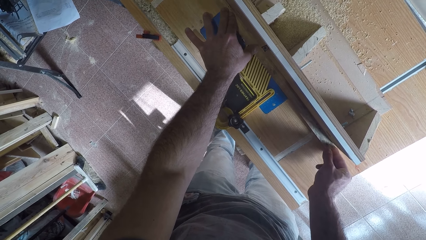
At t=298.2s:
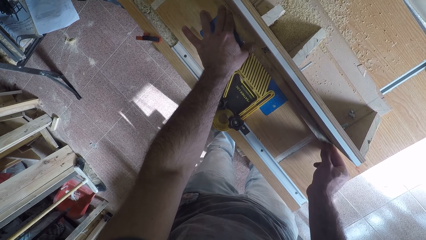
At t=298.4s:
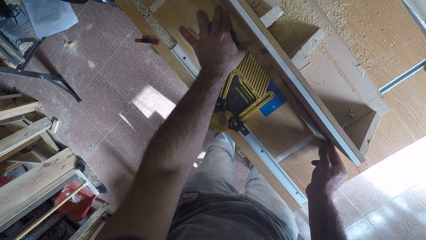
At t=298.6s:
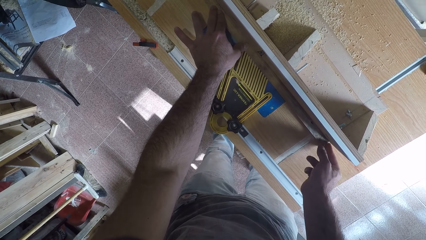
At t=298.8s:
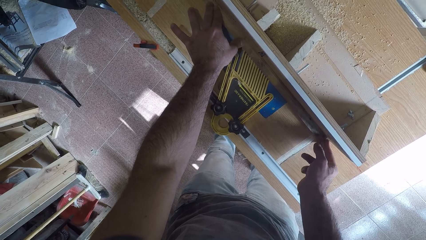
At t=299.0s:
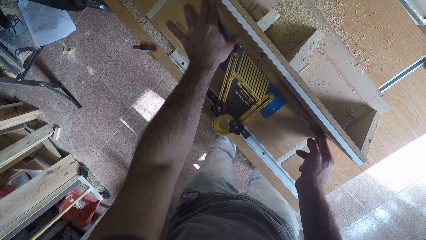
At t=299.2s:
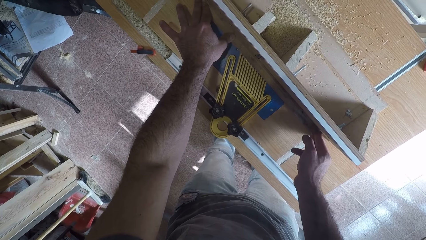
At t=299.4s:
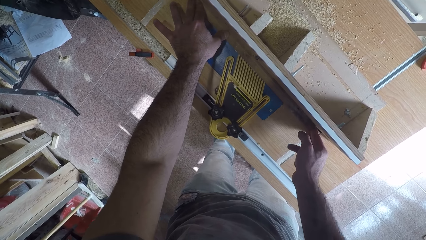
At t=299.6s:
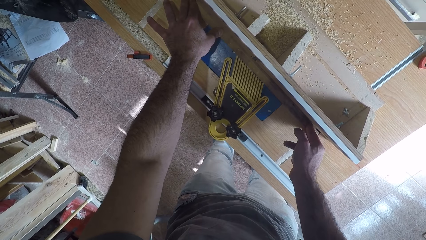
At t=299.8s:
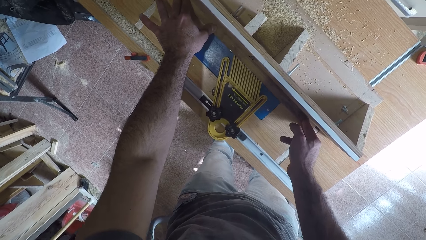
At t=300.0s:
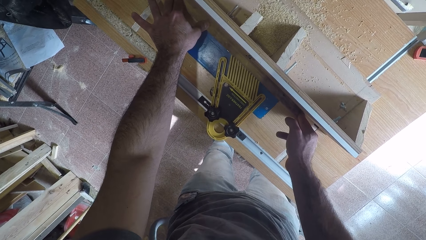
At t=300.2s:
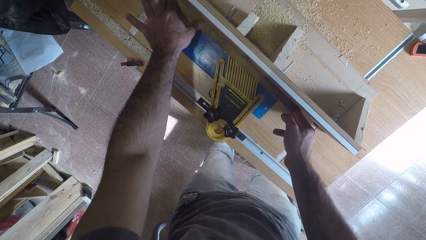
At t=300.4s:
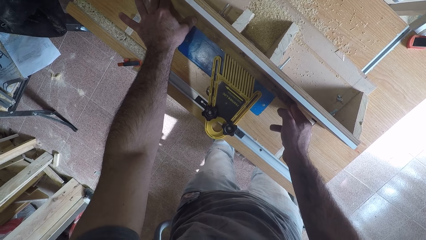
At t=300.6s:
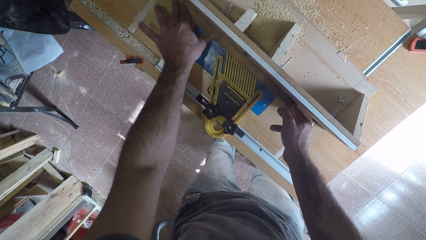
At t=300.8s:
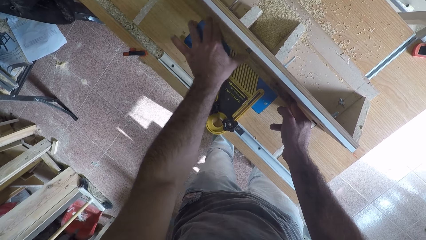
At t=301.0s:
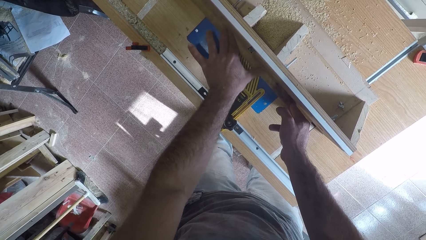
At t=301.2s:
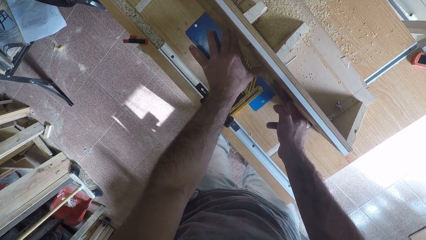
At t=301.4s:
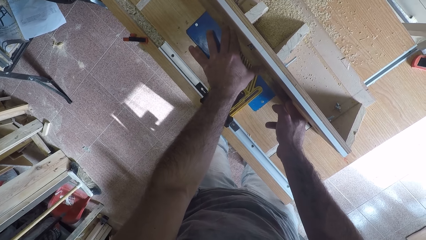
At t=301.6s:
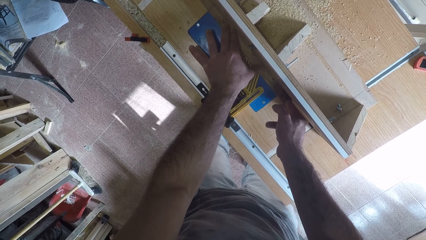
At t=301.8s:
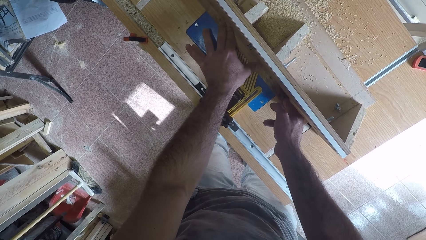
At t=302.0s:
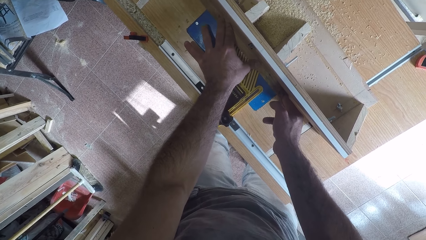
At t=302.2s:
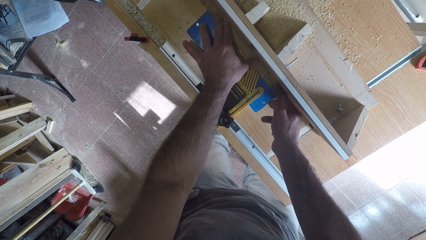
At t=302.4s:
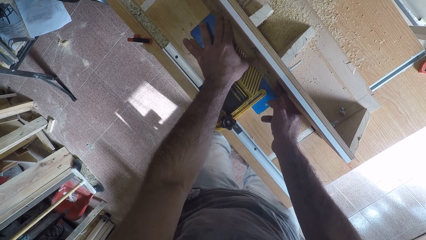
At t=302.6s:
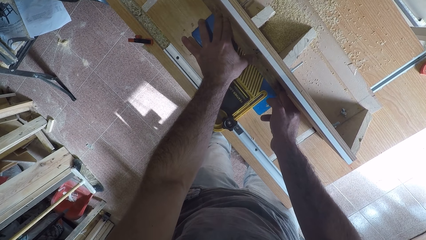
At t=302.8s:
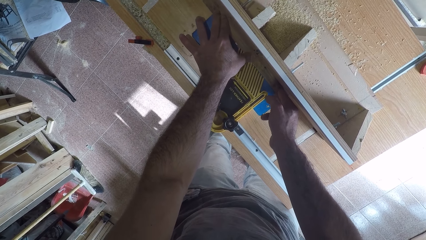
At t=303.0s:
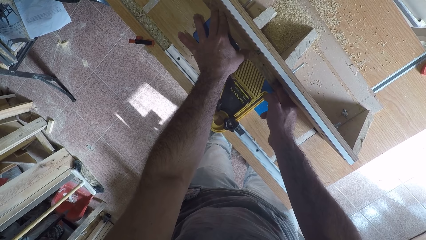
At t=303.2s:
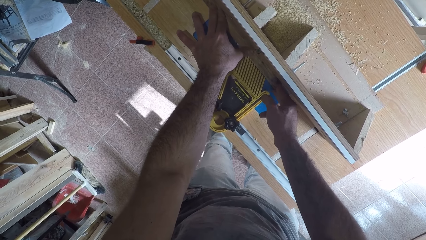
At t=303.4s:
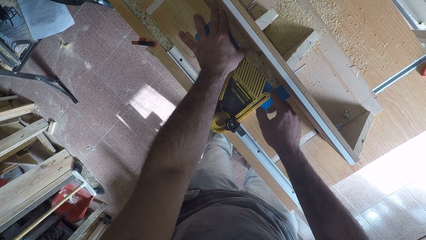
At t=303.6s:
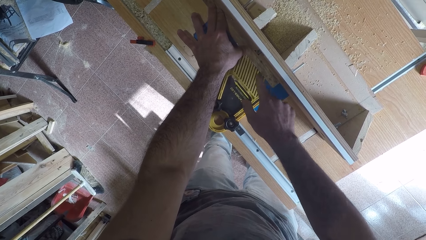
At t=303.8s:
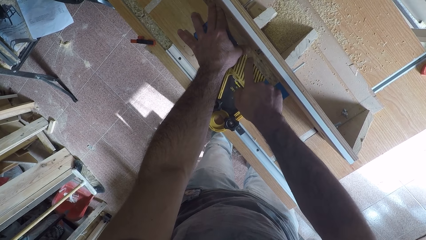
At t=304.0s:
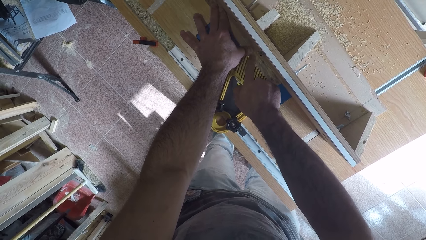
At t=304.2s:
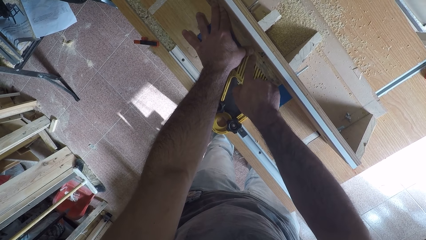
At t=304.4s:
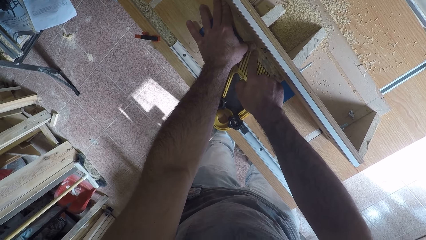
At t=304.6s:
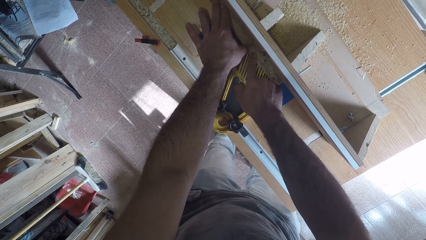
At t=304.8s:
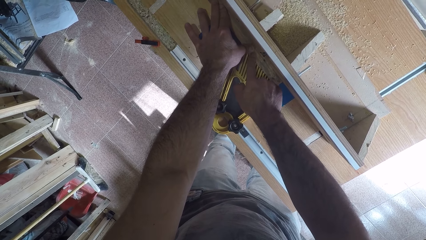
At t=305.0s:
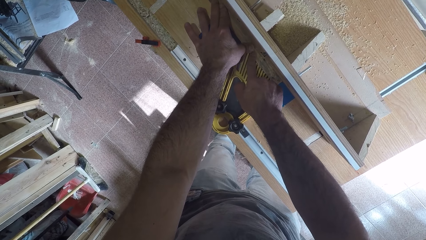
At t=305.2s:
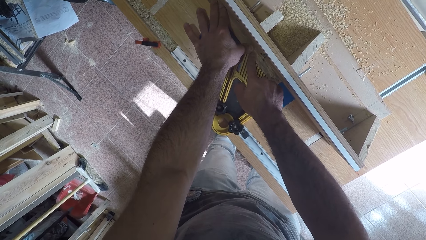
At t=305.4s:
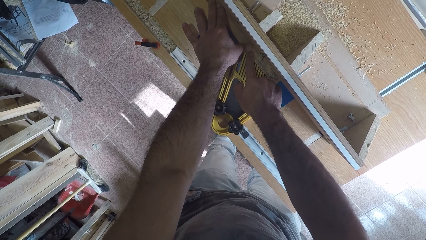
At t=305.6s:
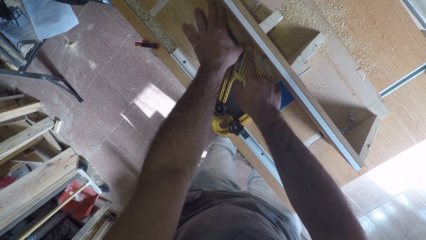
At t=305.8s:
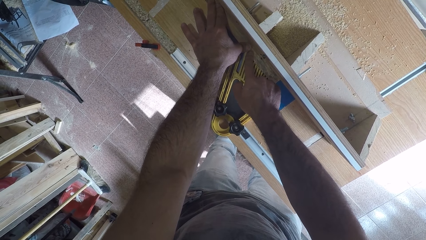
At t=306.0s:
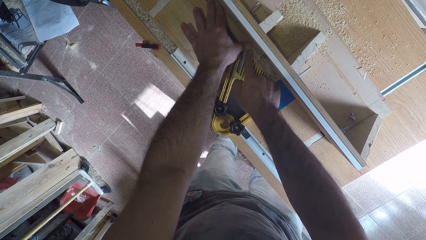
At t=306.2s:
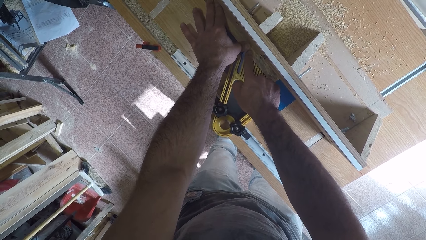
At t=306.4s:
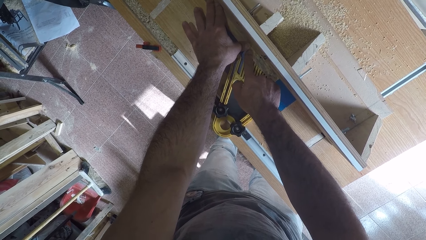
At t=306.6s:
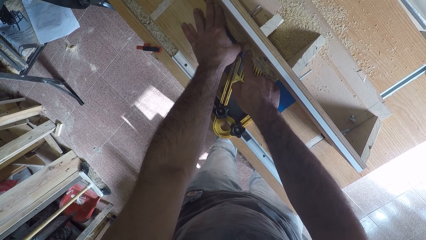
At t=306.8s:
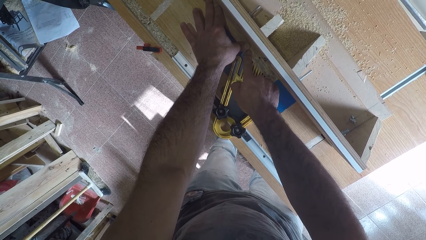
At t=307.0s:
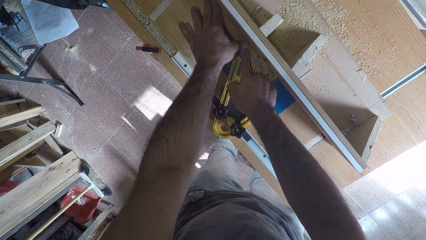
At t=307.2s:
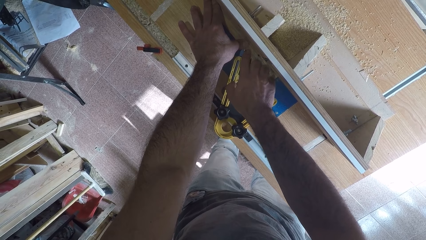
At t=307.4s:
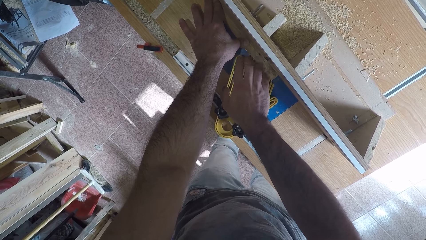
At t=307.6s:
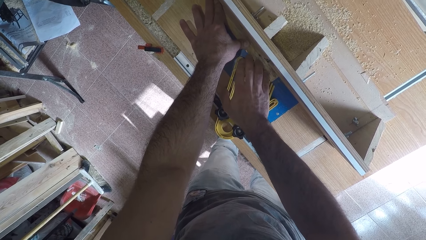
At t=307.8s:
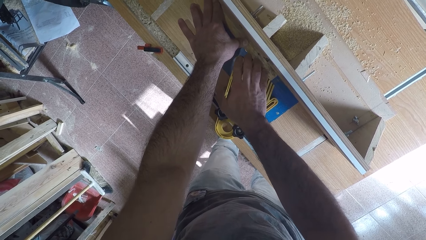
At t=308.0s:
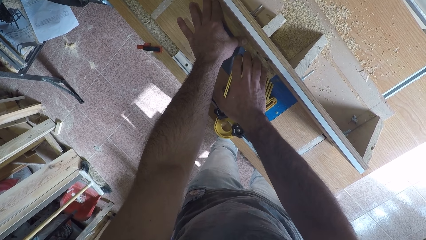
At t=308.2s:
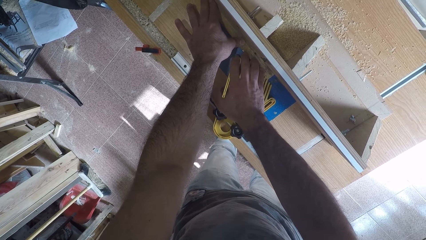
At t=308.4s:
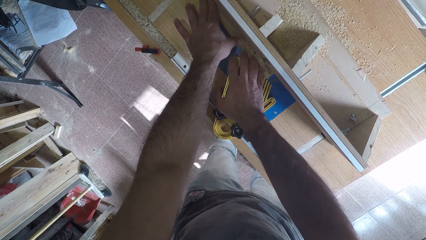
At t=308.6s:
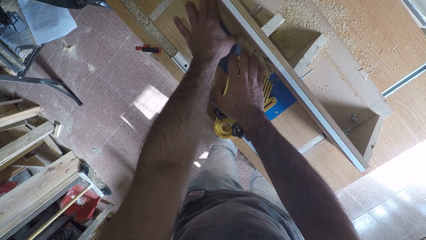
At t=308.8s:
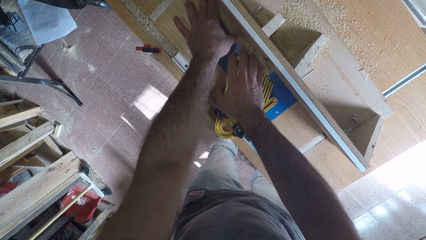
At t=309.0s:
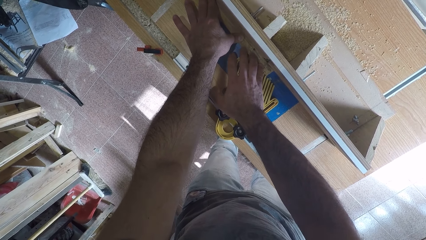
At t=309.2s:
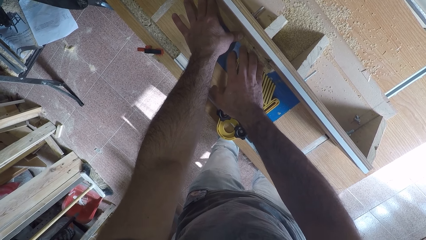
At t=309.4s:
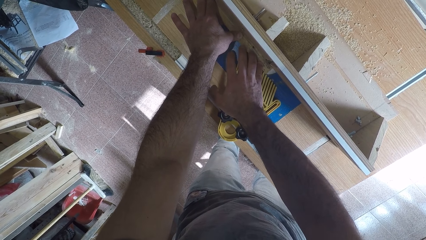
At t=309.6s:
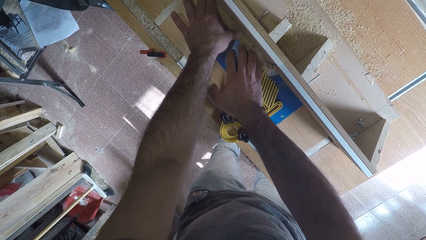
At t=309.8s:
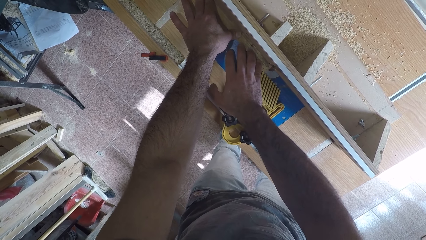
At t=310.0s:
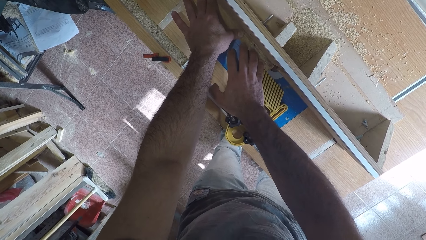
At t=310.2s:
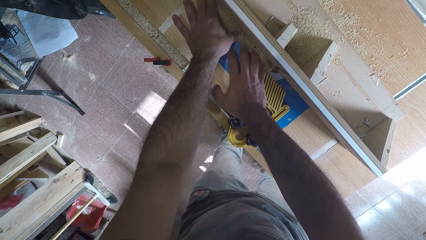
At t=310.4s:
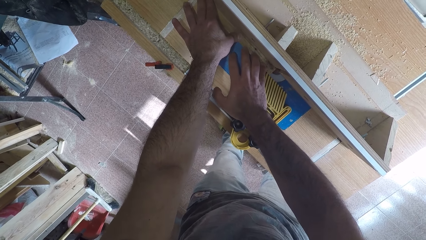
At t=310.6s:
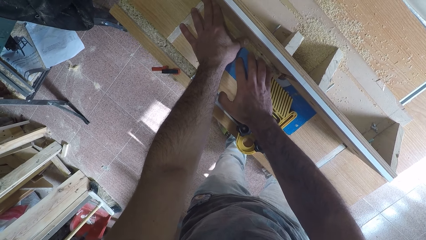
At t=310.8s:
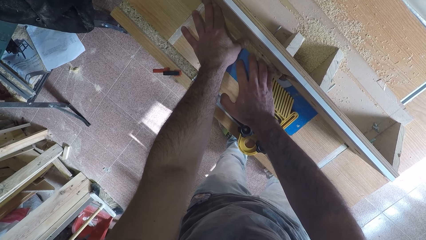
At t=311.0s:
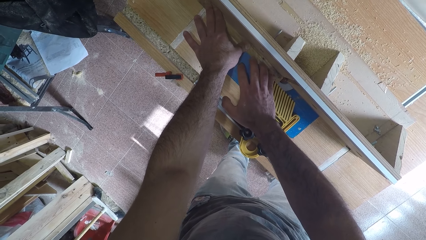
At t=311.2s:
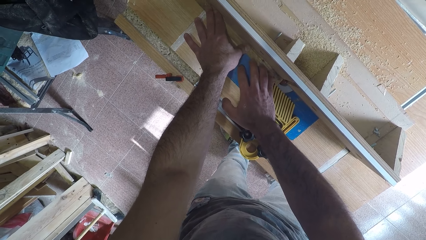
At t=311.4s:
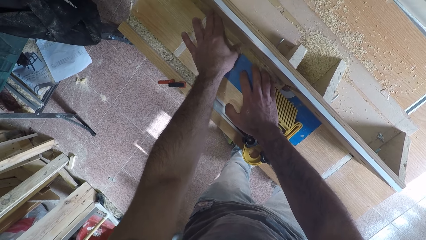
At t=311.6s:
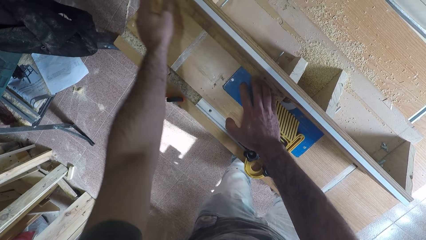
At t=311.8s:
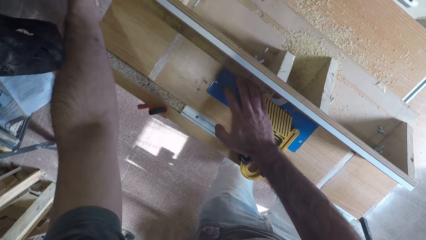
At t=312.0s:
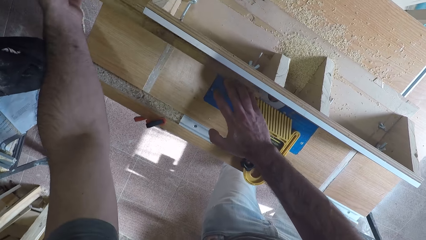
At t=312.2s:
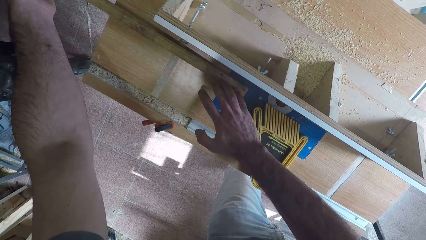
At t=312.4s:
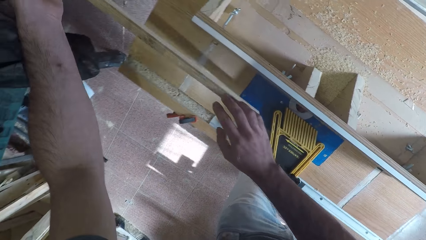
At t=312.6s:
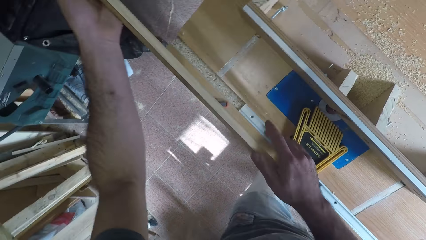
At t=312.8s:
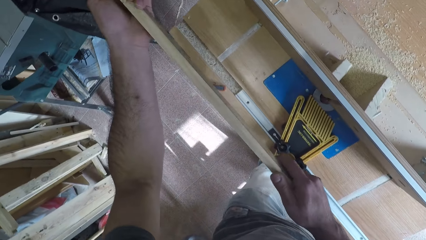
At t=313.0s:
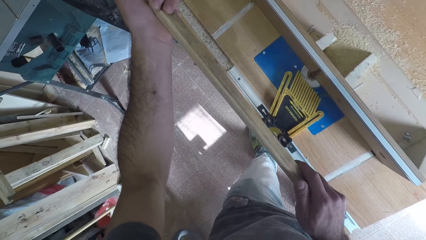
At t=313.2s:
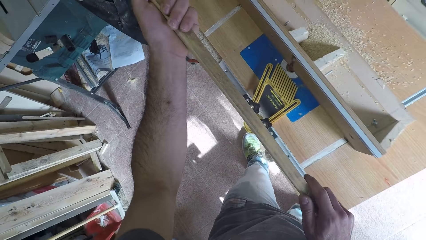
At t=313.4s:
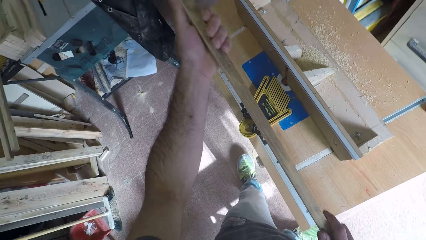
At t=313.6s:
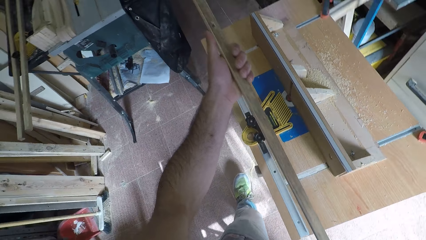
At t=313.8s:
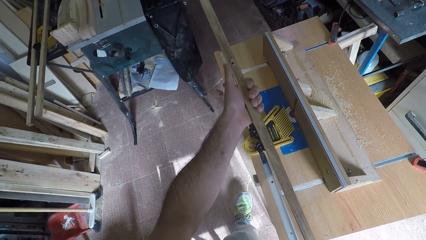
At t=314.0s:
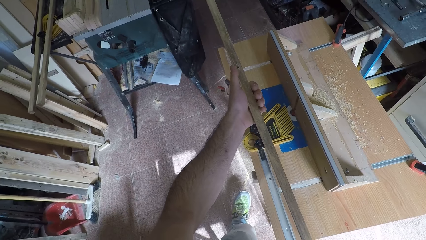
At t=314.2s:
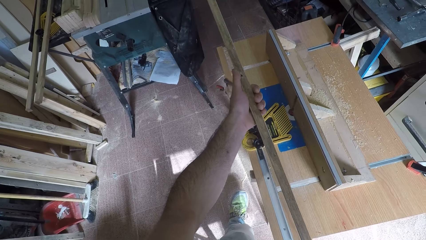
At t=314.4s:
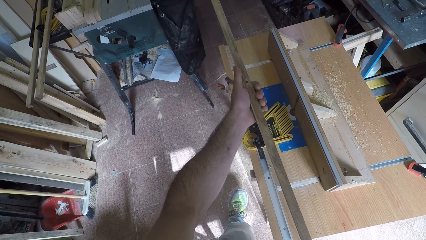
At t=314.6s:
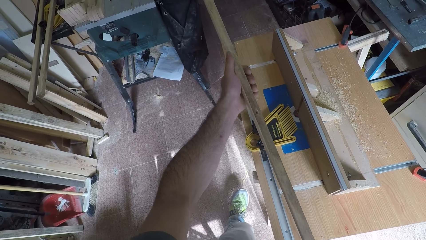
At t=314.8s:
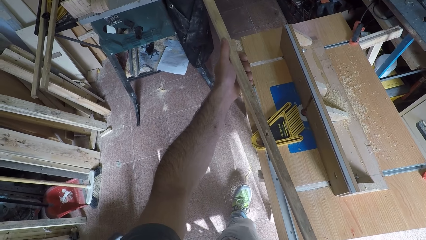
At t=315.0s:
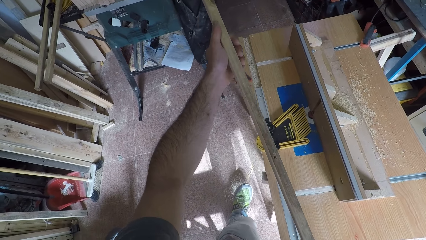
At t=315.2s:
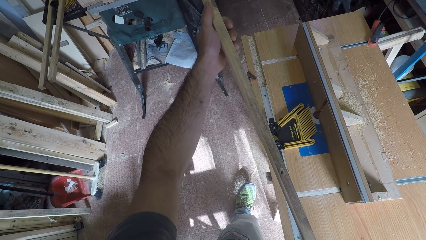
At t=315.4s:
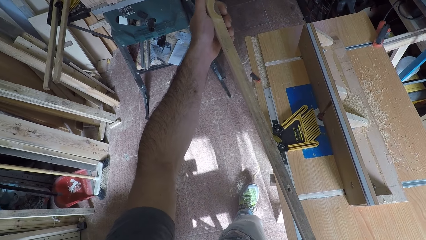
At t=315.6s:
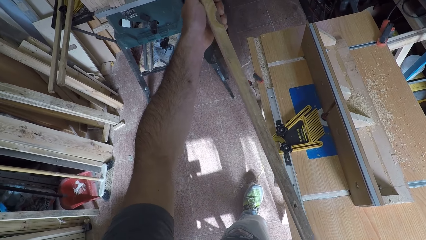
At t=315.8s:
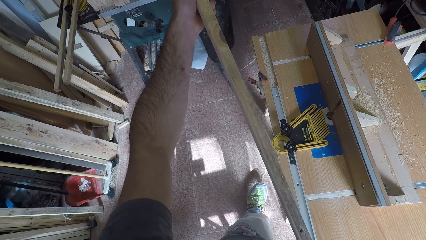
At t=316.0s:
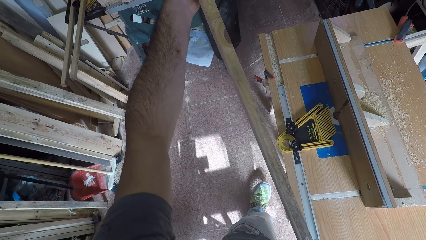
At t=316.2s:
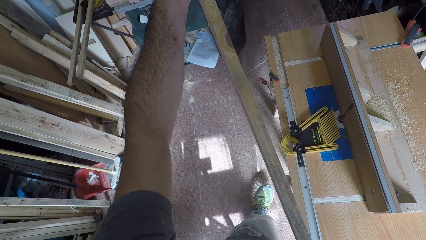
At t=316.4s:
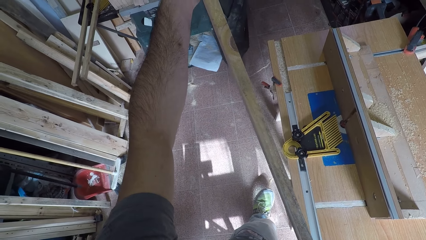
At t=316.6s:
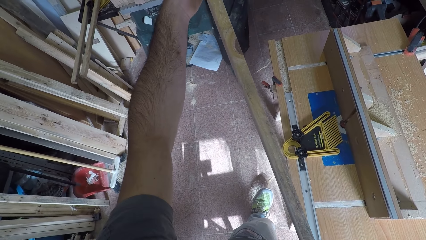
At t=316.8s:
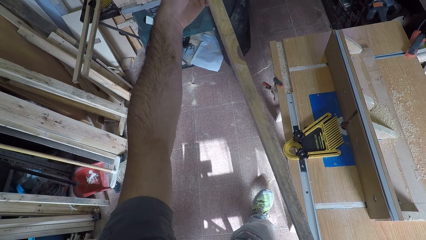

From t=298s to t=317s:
The camera wearer places a finger on the wood and places other fingers on the wood. They remove the wood from the jointer machine or wood planer. They inspect the wood, hold it with both hands and rub the wood.
